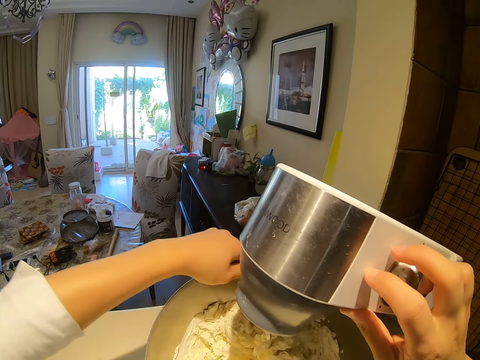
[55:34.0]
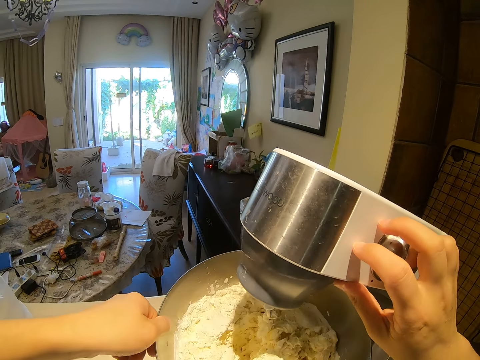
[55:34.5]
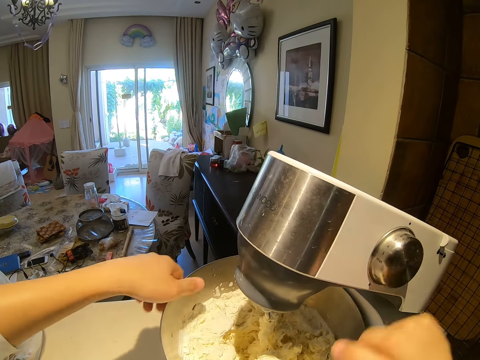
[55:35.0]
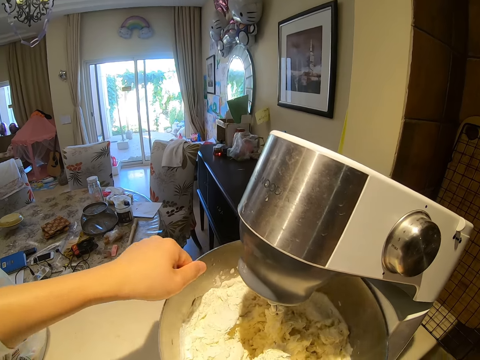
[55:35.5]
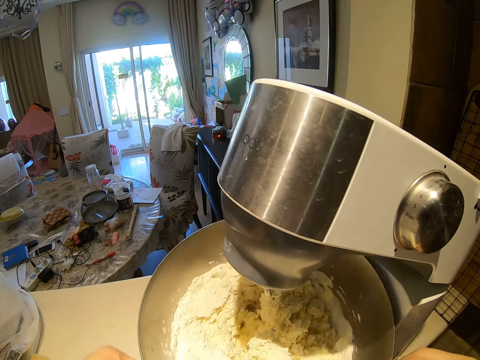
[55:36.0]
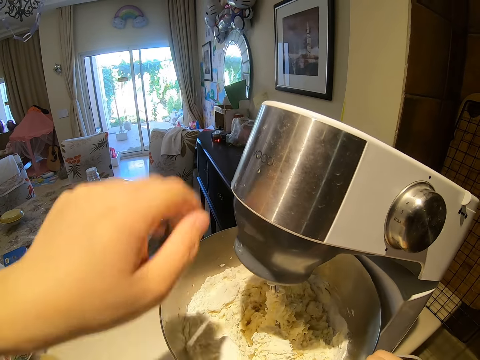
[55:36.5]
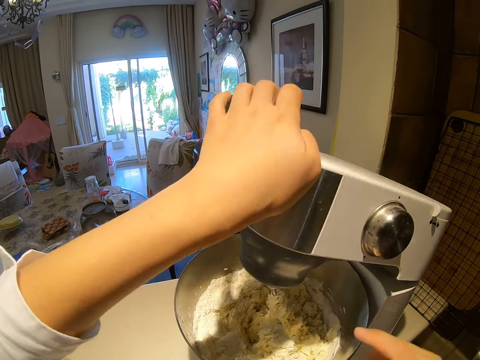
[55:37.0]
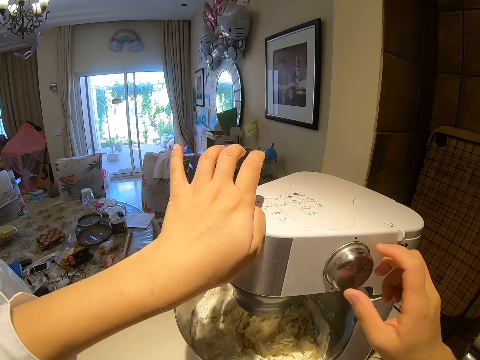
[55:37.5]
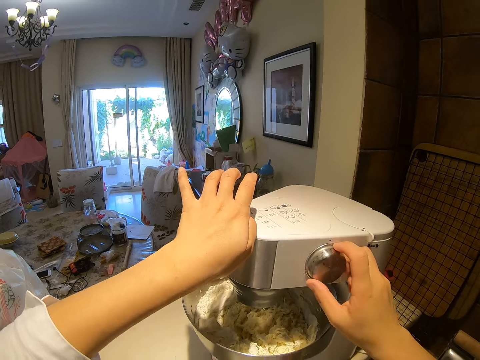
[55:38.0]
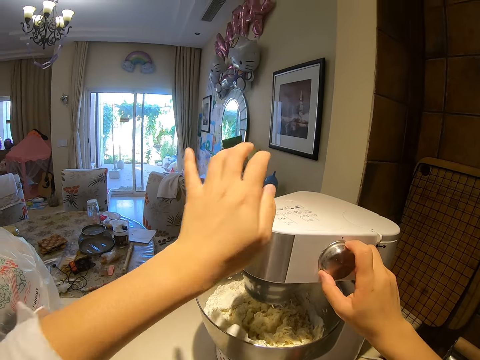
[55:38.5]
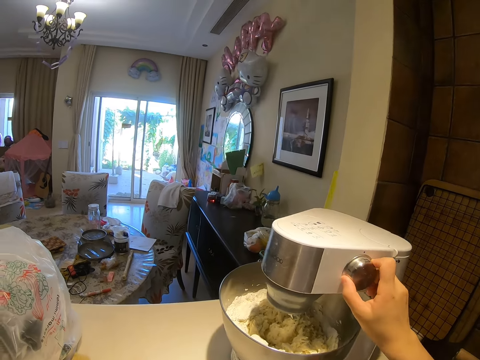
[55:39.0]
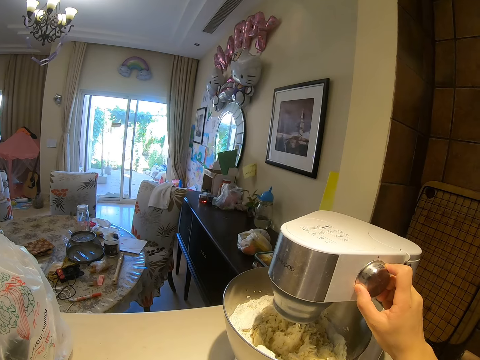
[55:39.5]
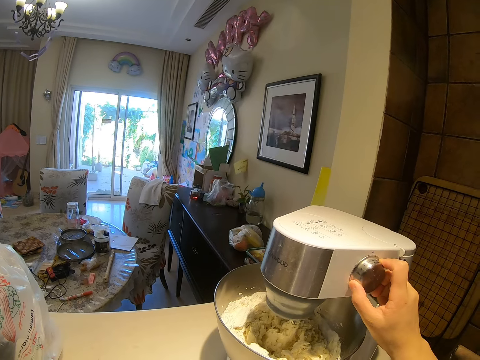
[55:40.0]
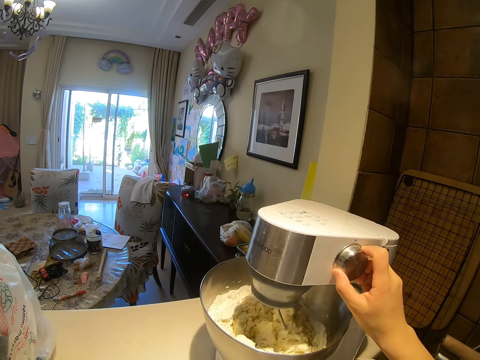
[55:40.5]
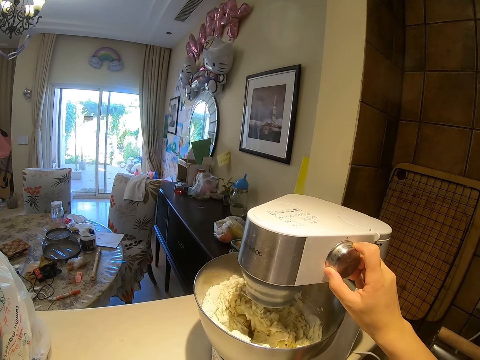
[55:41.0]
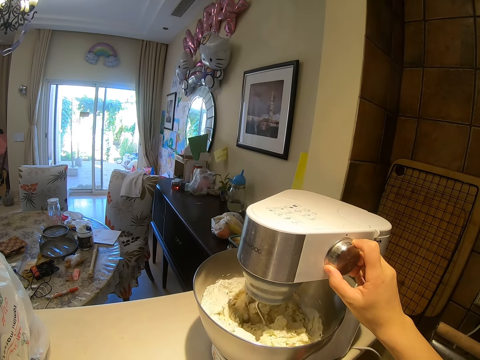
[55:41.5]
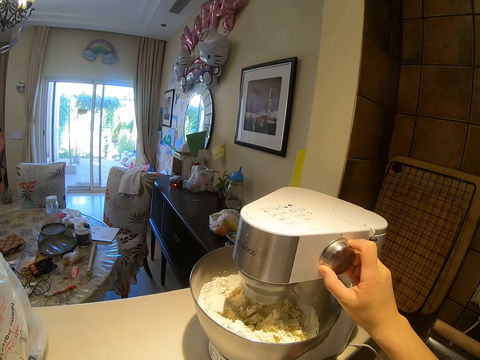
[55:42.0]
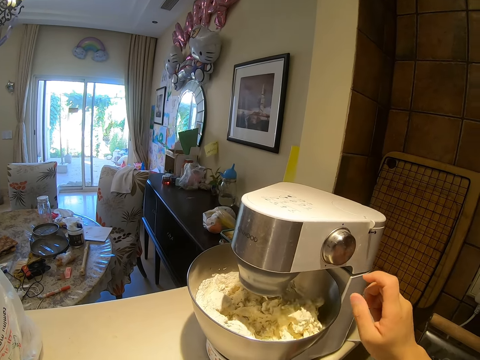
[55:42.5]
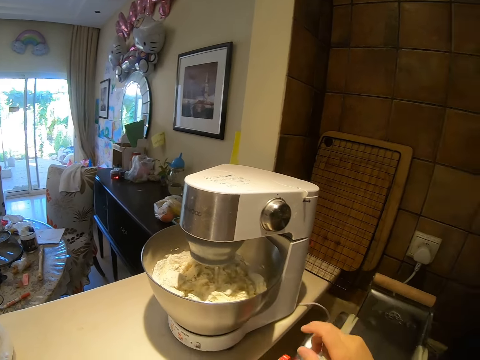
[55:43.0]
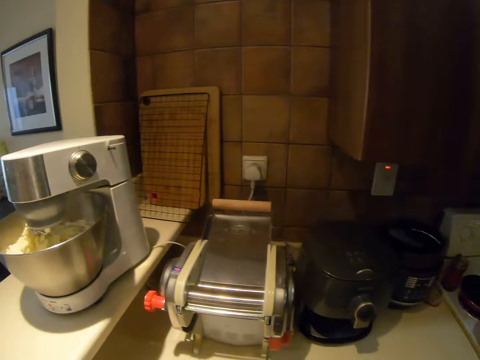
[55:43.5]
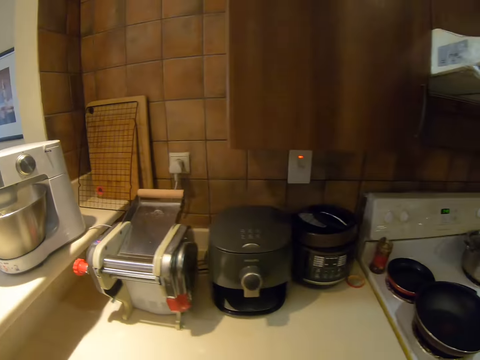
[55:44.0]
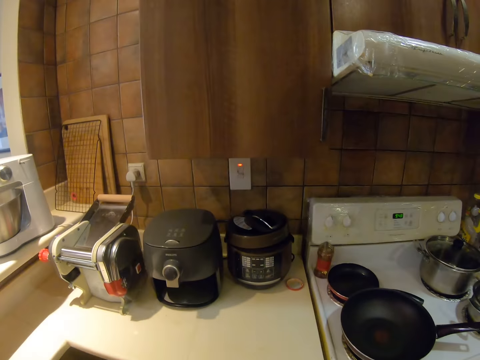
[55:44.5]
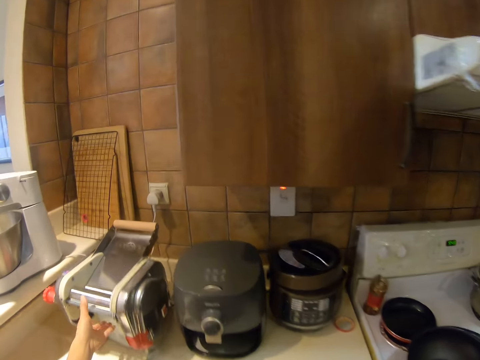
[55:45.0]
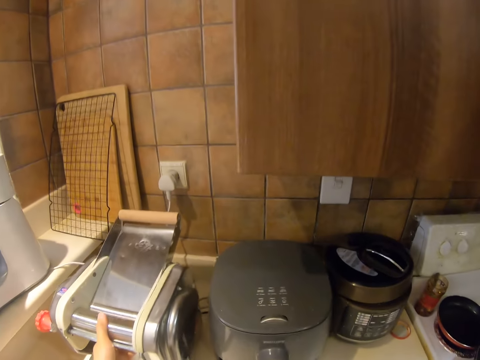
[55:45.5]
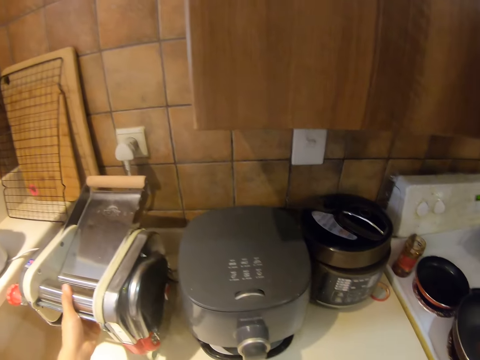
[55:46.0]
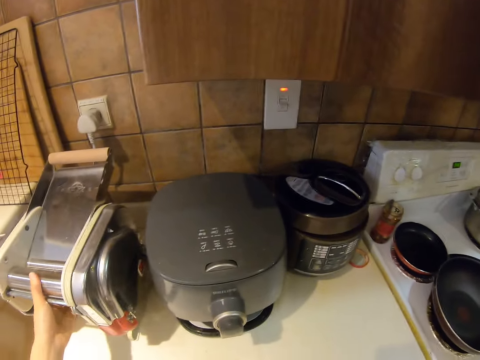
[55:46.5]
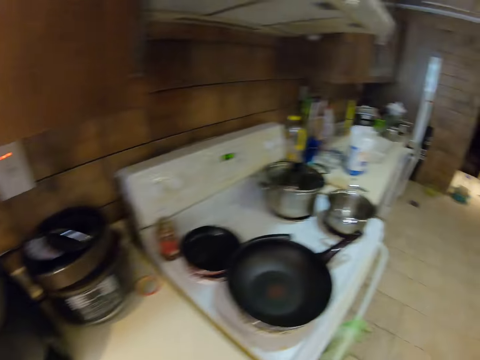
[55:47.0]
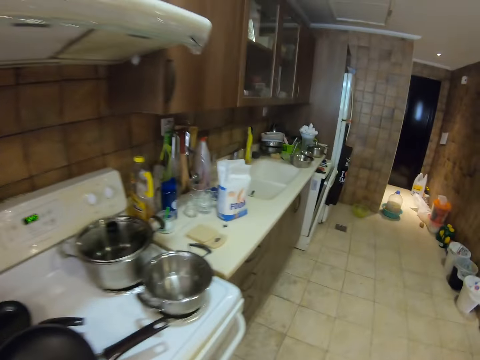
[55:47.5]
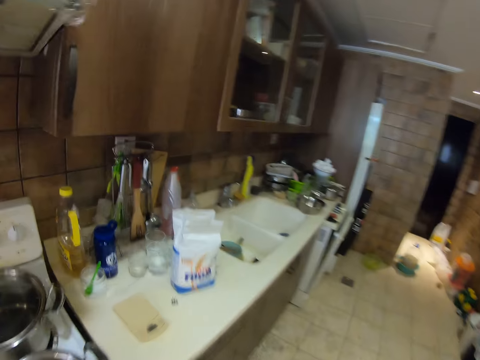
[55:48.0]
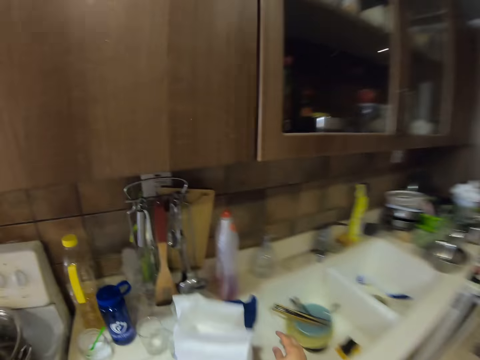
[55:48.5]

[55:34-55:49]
The camera wearer rotates a metal bowl. She looks at the dough. She closes a kitchen aid mixer. She turns on the kitchen aid mixer. She releases her hand from the kitchen aid mixer. She looks at the mixer. She looks around. She pushes the bread toaster. She touches something. She walks around the kitchen.

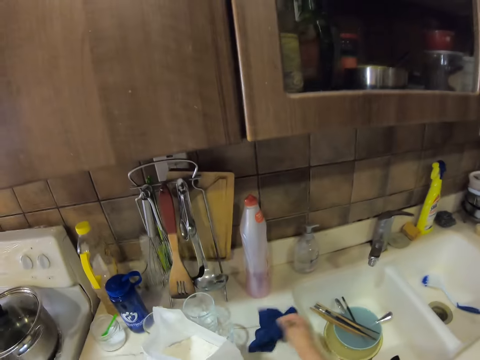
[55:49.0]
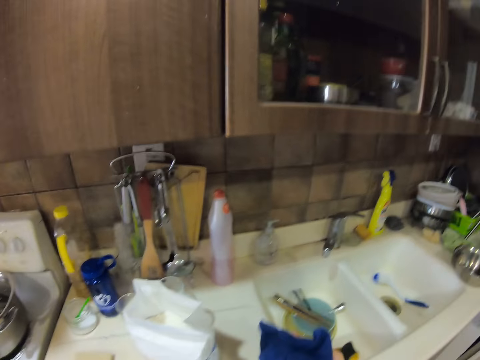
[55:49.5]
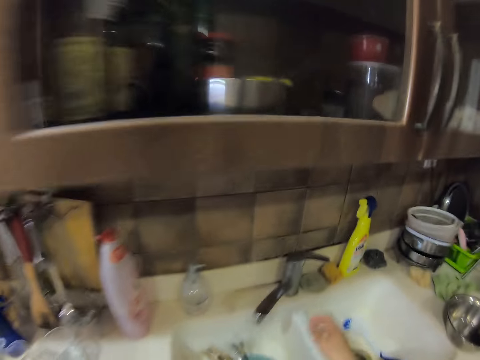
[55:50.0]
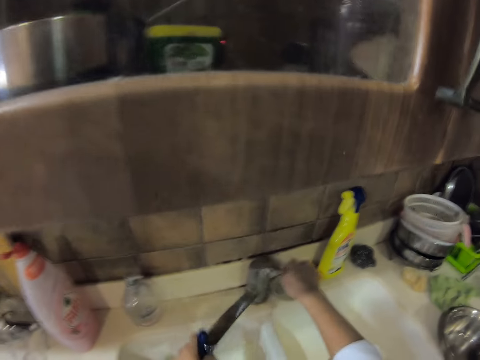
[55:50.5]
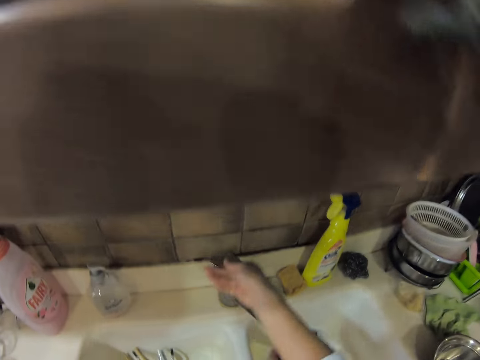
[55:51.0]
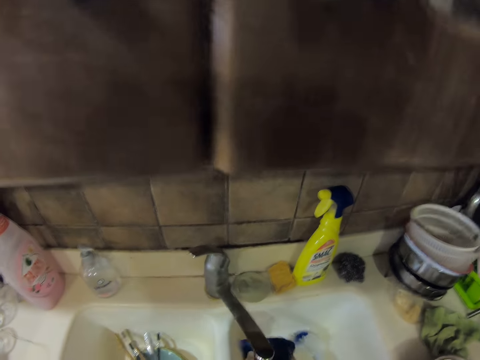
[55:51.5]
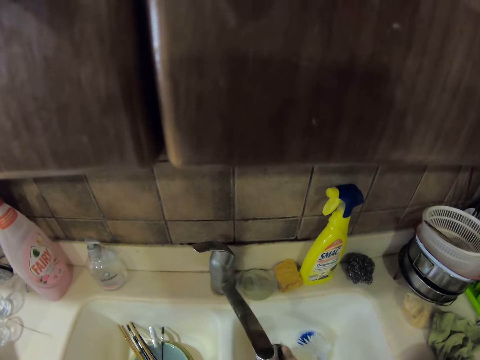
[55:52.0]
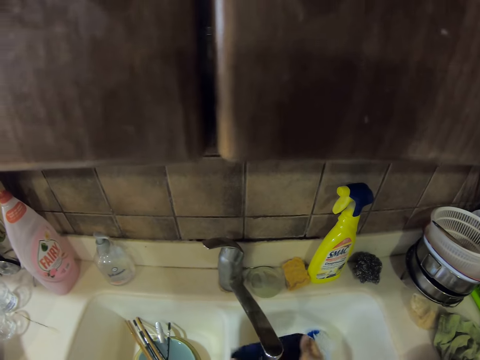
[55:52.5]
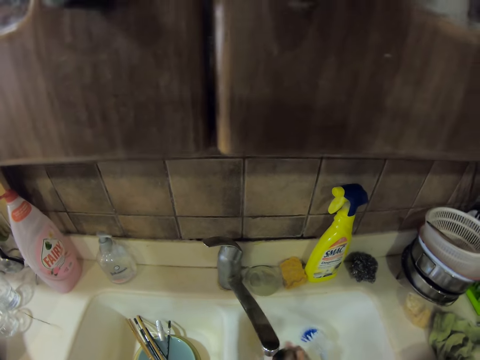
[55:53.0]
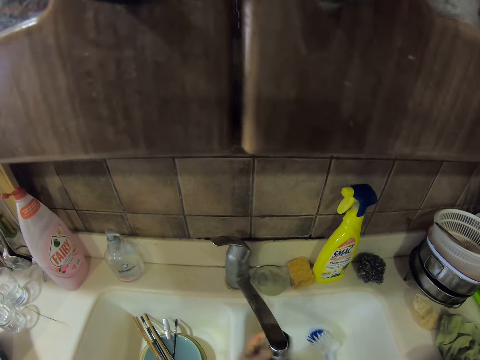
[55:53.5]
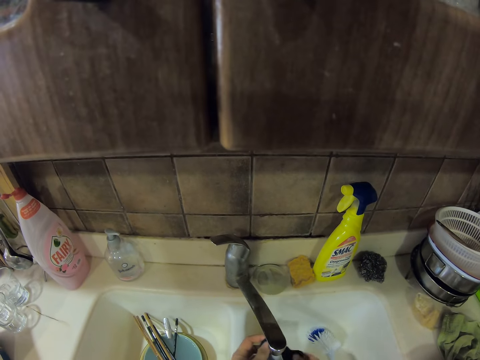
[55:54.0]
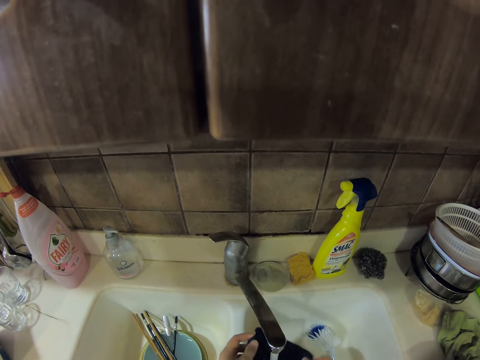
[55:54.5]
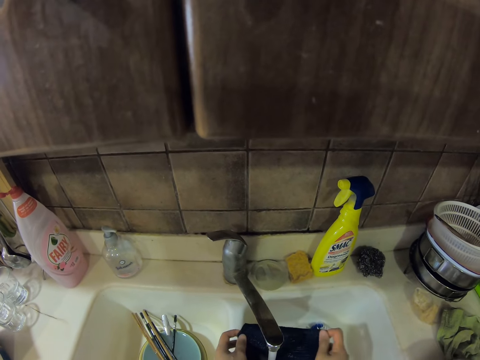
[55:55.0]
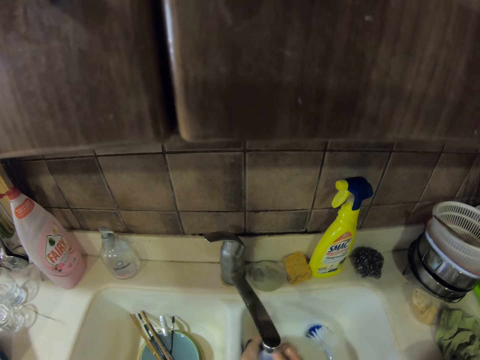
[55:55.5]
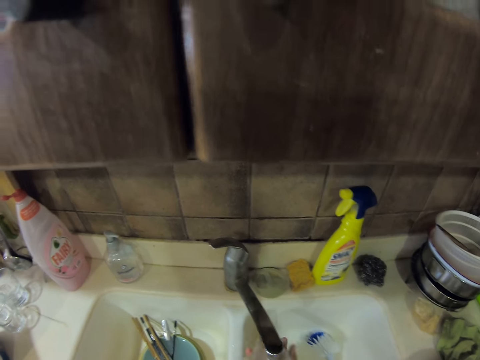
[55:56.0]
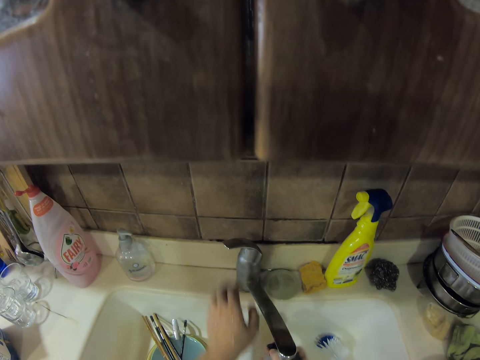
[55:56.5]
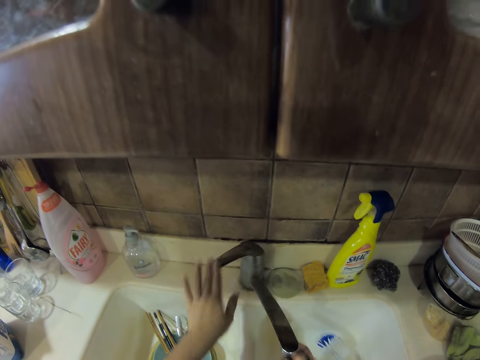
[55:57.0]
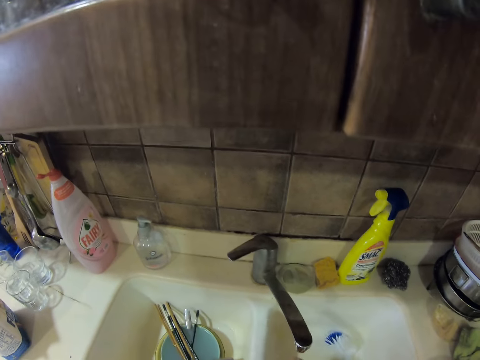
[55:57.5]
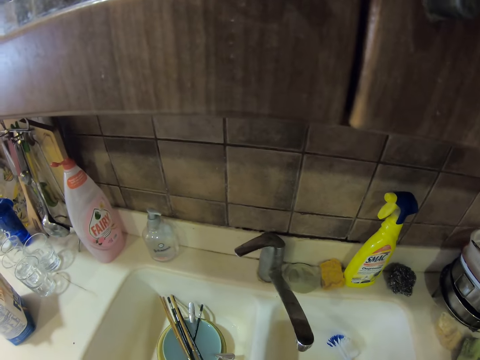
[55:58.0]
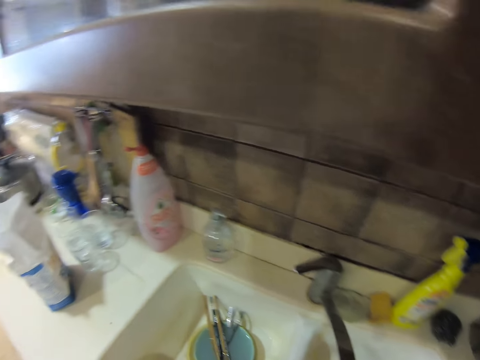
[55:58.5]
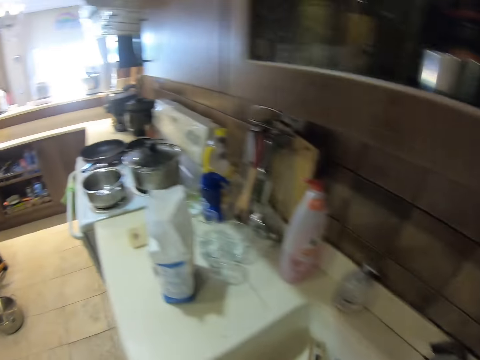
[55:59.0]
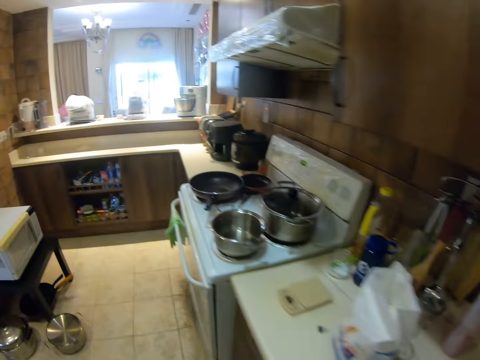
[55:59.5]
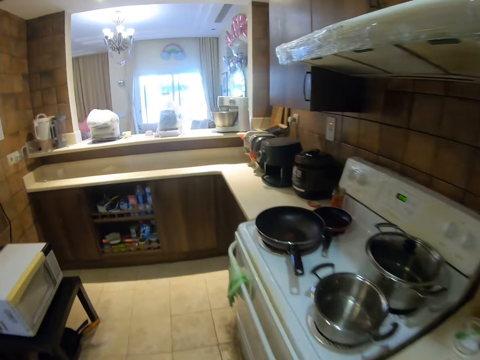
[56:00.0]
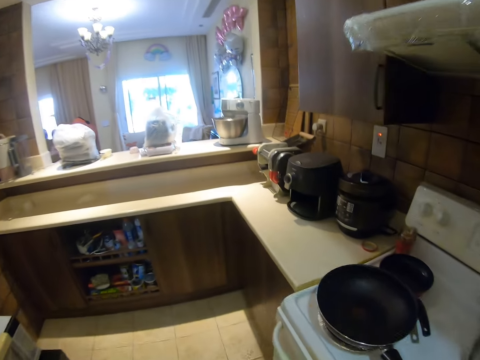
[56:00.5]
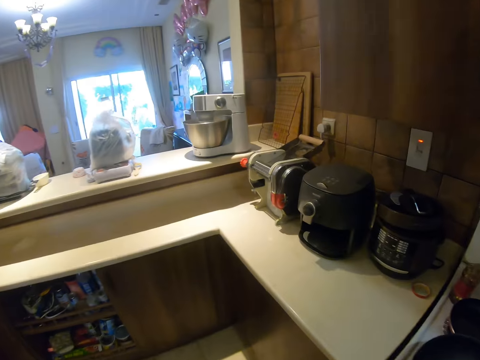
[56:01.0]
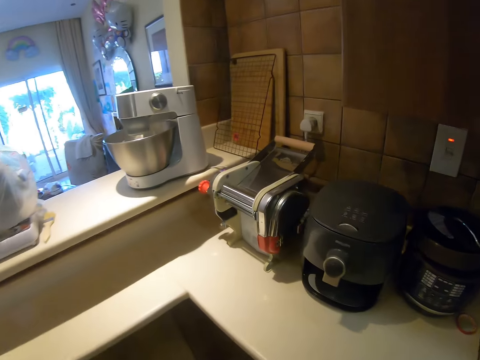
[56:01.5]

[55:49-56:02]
The camera wearer picks a towel or rag on the kitchen surface. They turn on the tap. They wash the towel. They turn off the tap. They wash the rag. They walk around the kitchen.
